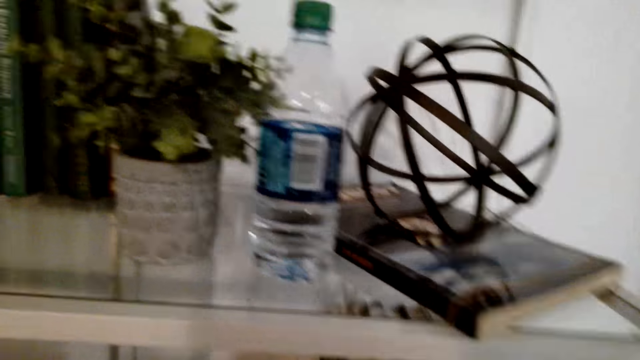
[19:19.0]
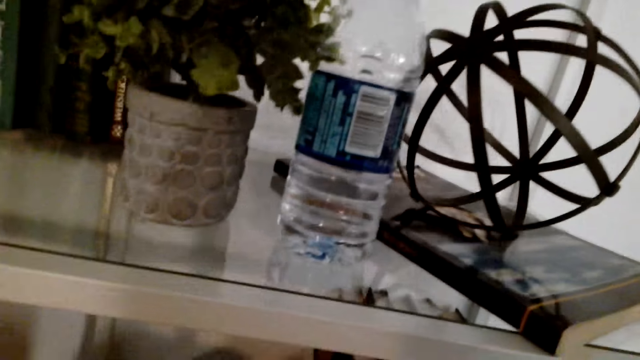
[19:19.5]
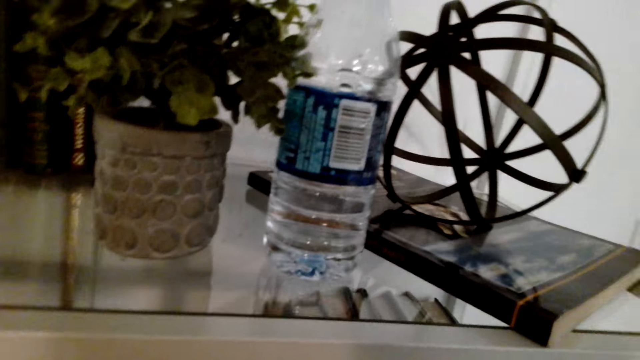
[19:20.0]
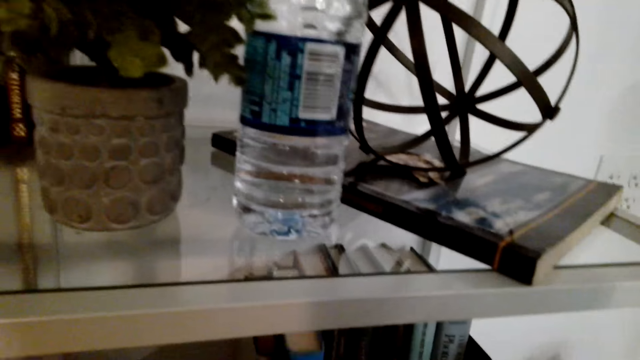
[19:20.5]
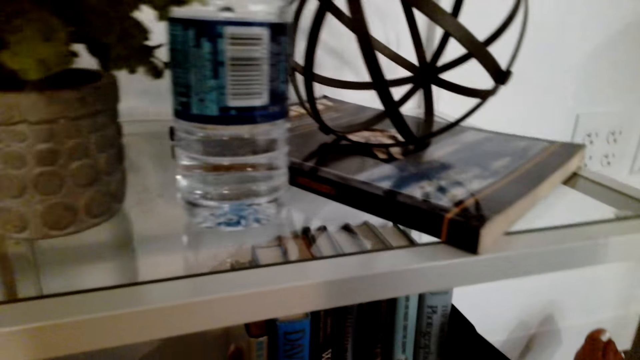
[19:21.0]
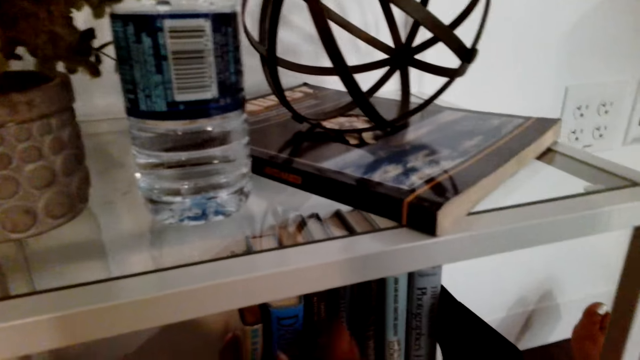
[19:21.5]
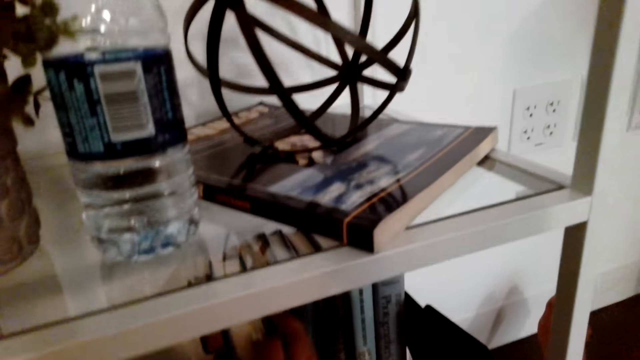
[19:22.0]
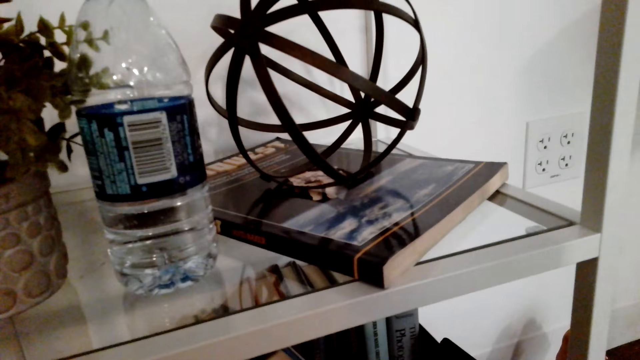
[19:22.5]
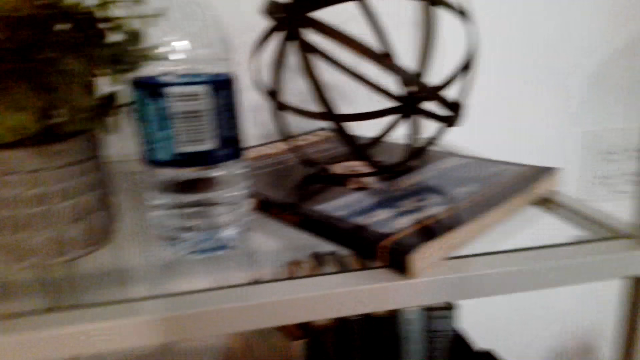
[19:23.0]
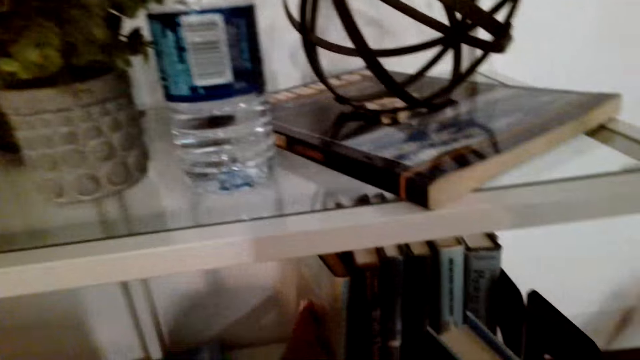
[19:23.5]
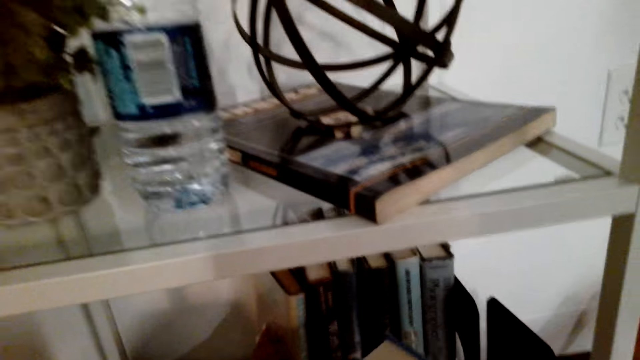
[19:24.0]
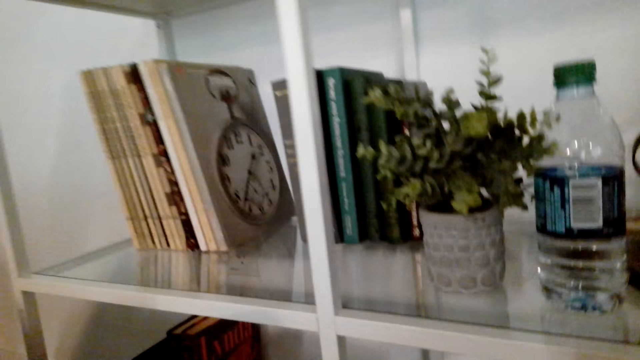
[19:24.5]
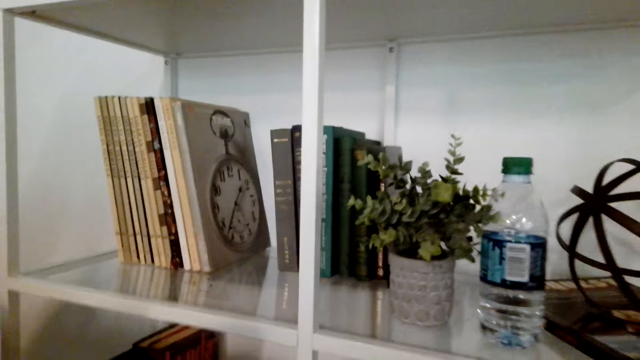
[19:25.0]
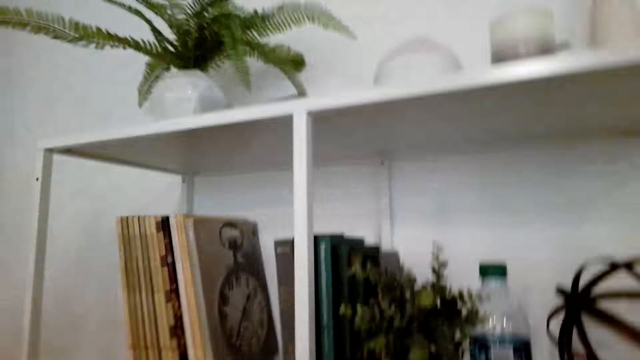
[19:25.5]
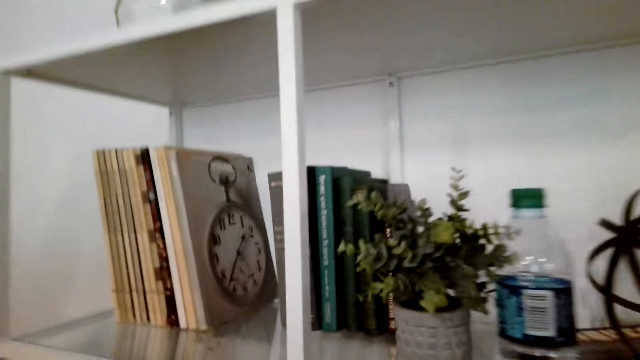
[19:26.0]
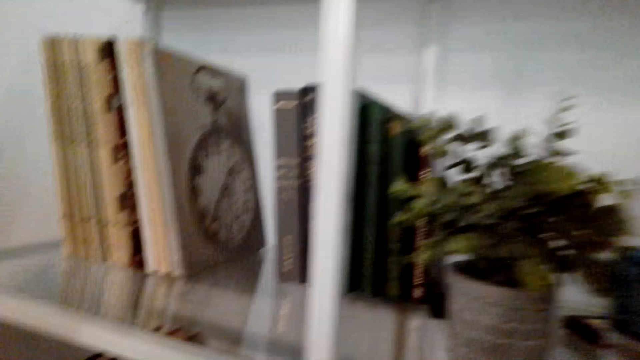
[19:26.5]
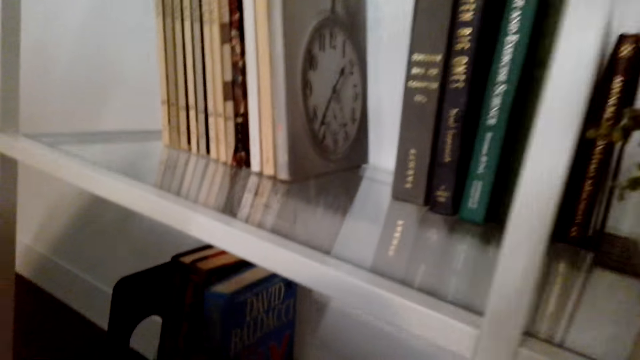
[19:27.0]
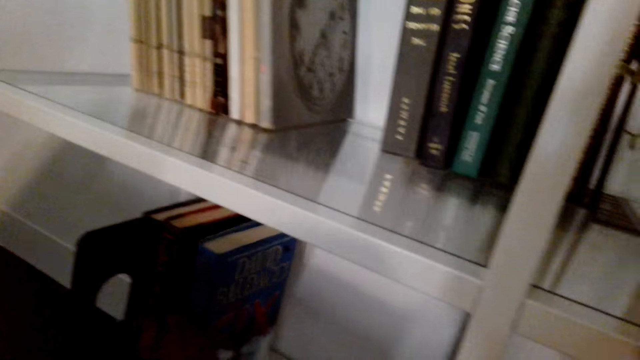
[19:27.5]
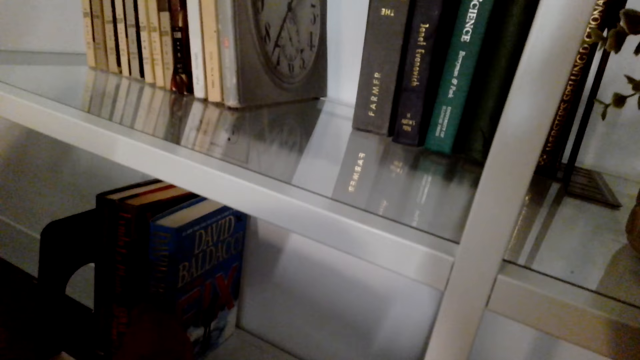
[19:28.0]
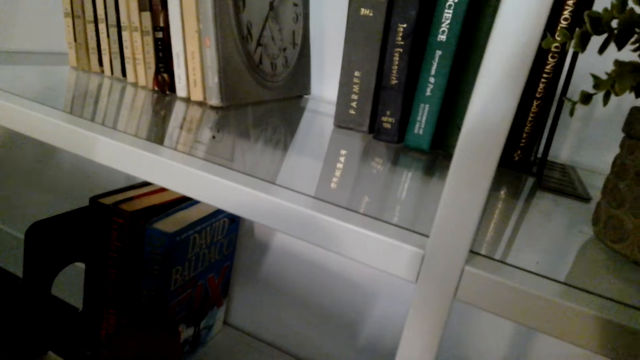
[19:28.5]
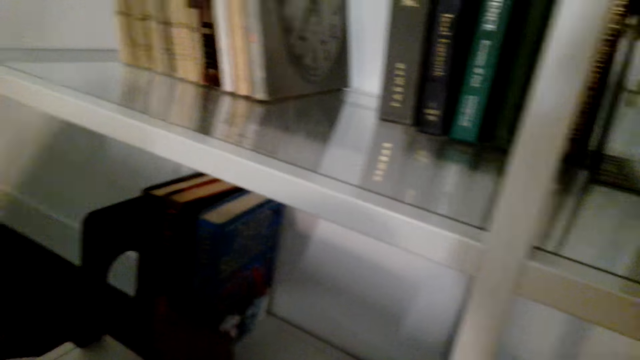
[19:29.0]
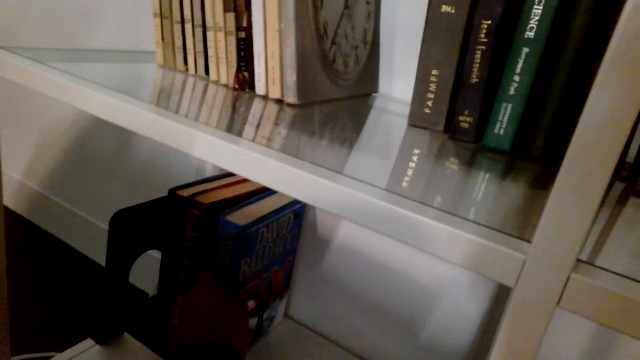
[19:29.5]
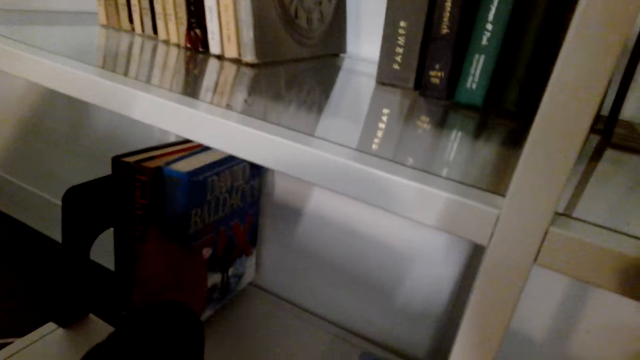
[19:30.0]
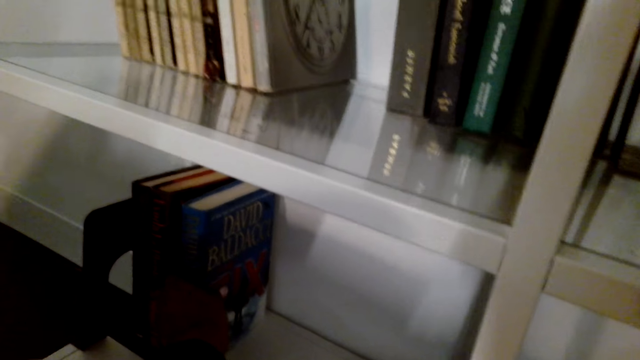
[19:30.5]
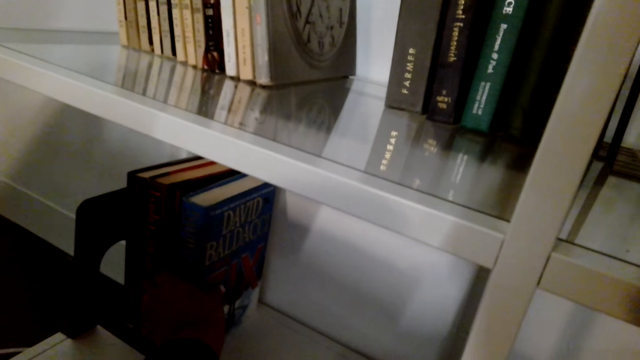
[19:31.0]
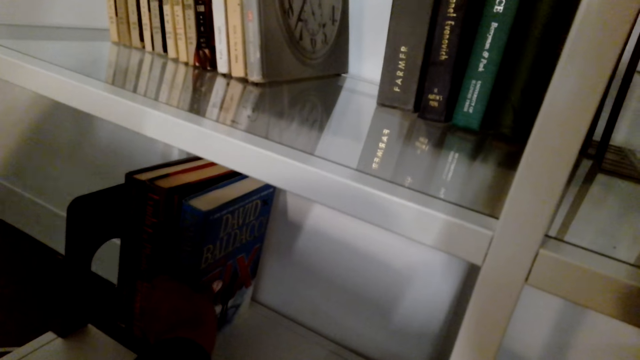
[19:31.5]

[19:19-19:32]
The camera wearer places the book in the bookcase. They arrange books in the shelf. They arrange the books in the shelf again.

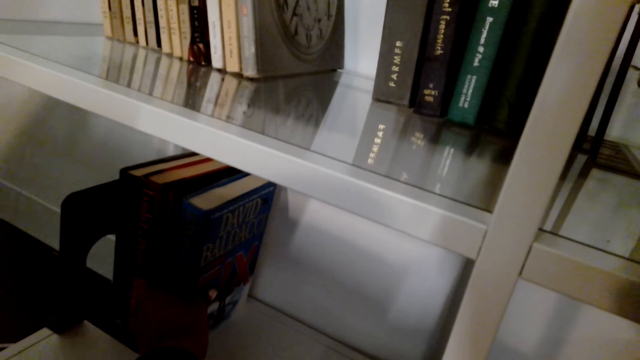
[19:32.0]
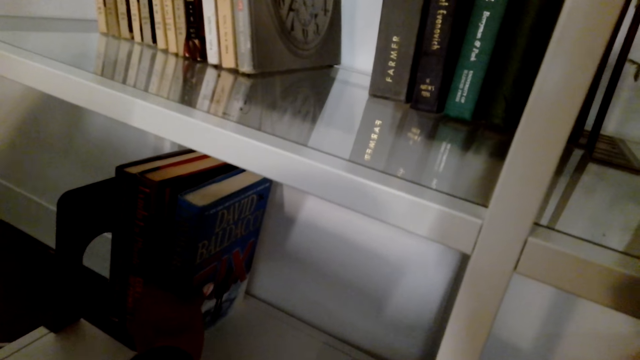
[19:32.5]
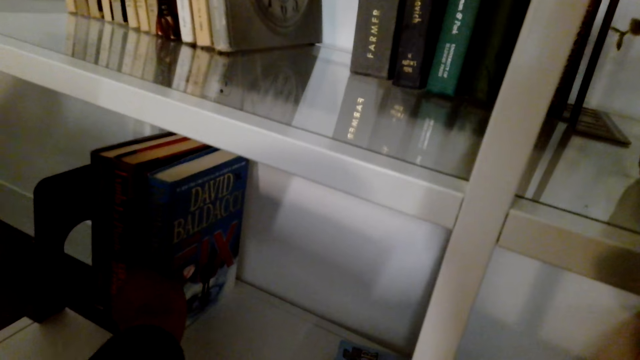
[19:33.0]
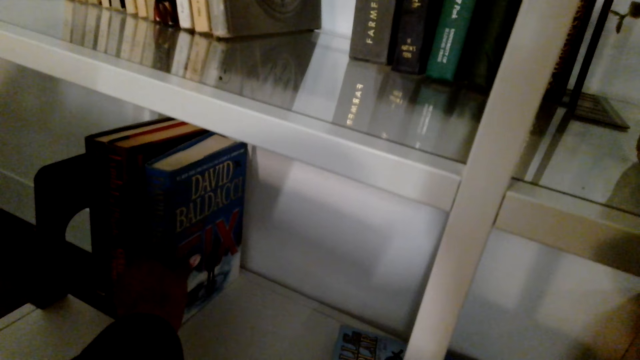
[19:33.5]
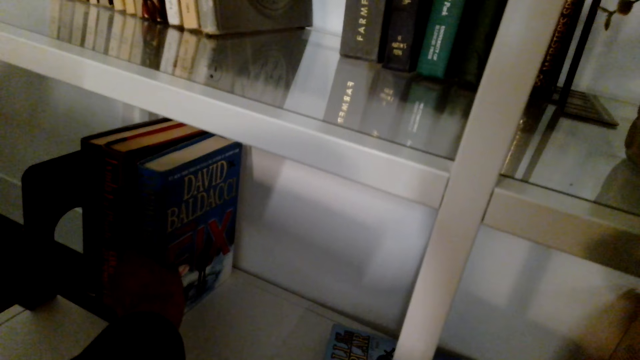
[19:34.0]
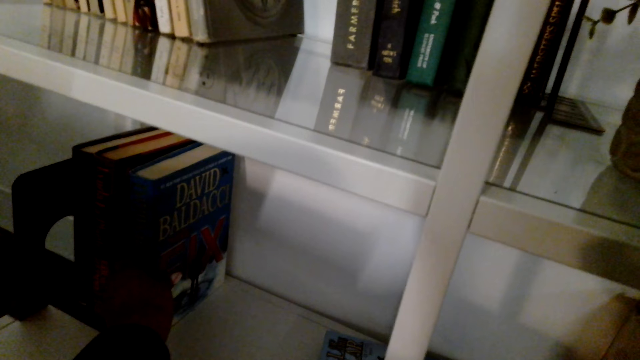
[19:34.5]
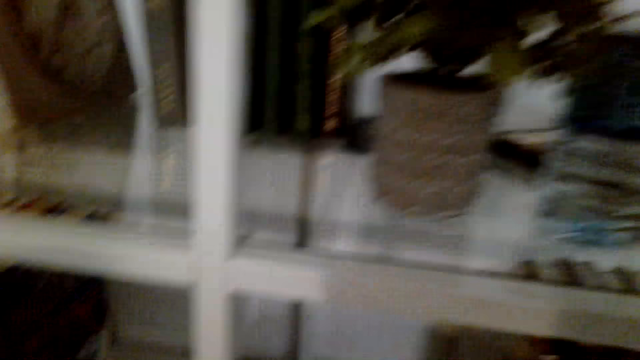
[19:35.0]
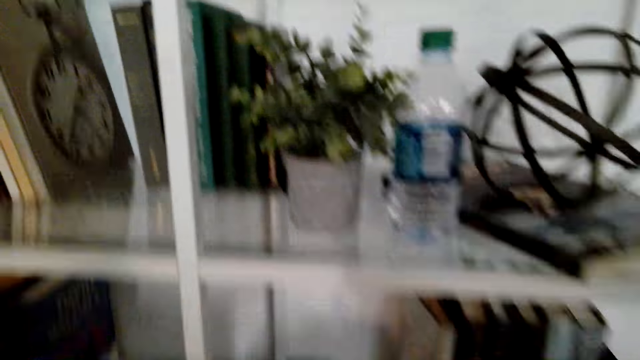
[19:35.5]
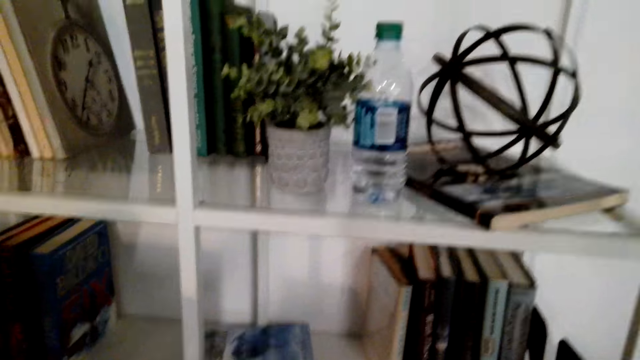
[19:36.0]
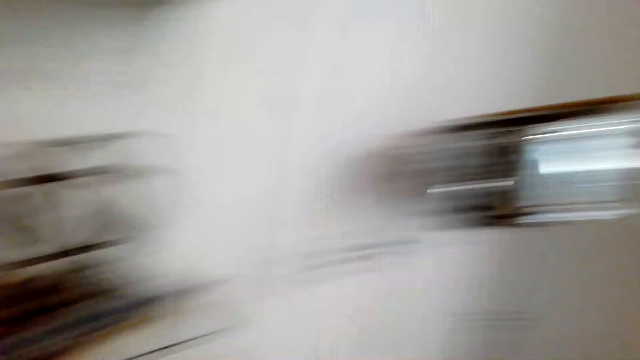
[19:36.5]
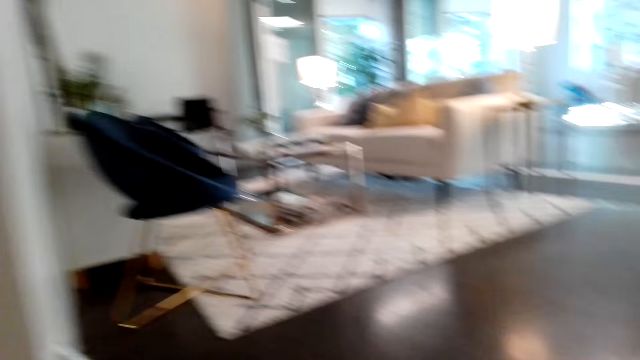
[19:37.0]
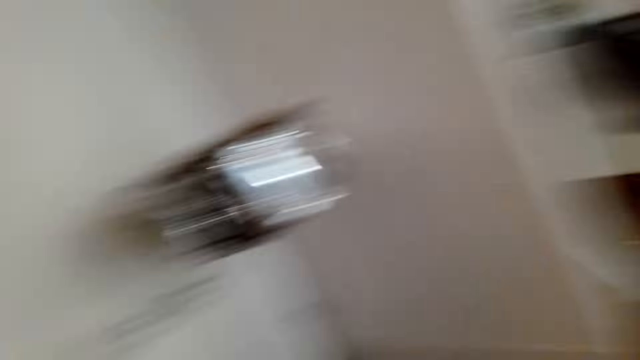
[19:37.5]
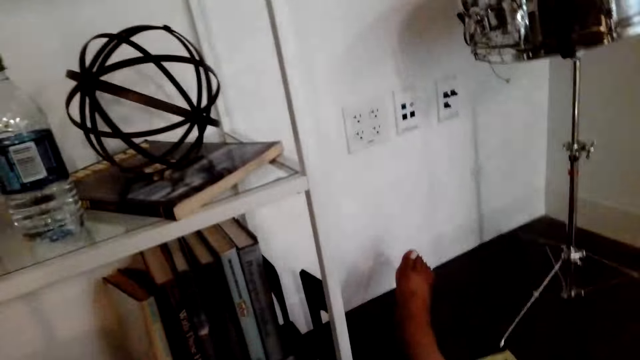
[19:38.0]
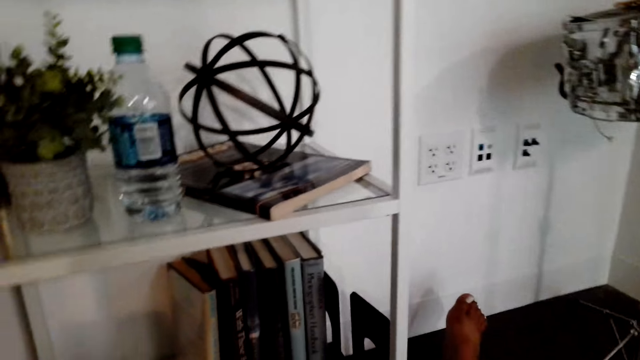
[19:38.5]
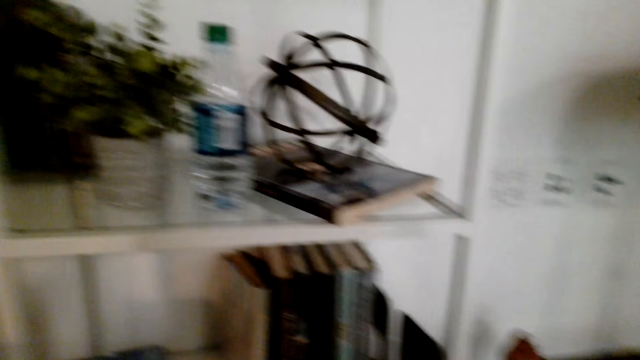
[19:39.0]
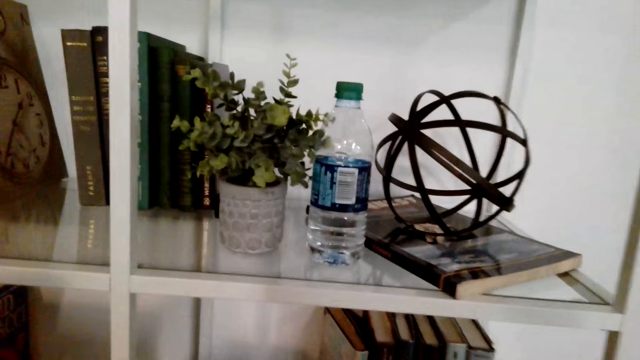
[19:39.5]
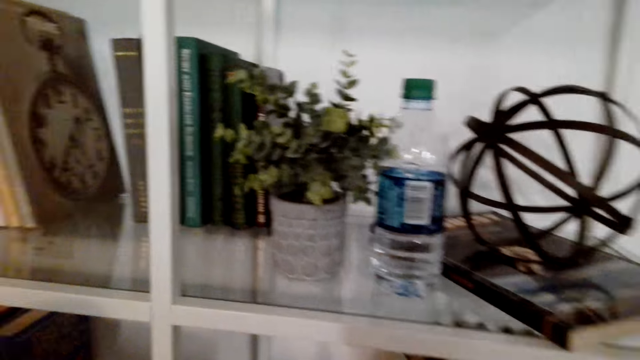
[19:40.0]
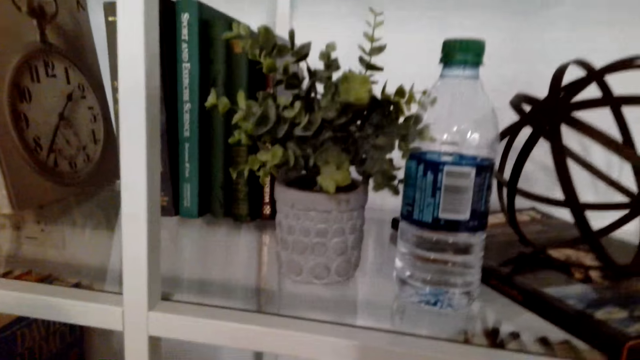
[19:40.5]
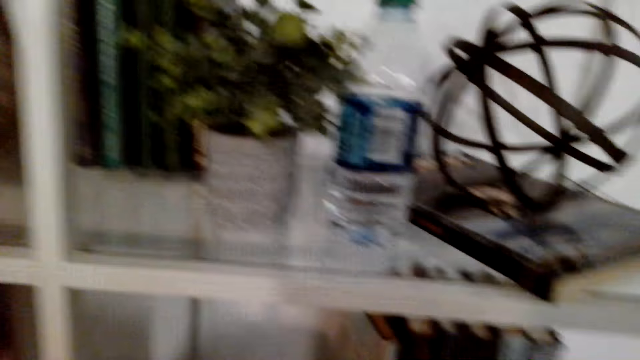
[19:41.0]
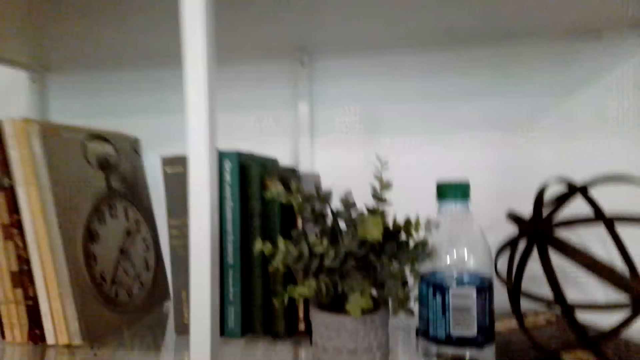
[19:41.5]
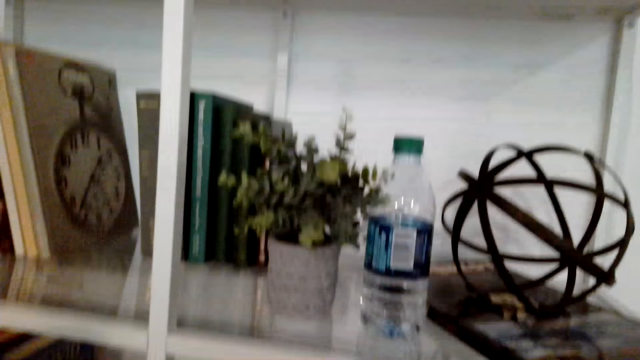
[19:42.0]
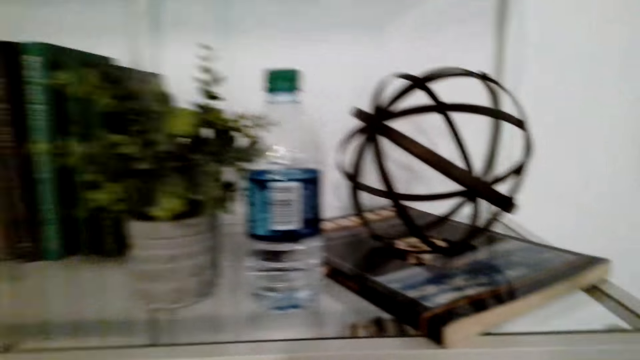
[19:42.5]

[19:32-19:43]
The camera wearer moves around the room. They turn around the living room.
